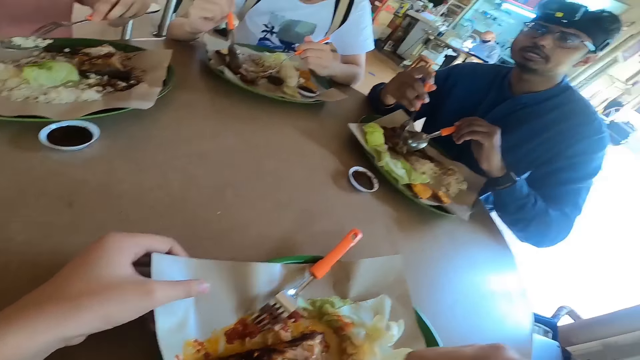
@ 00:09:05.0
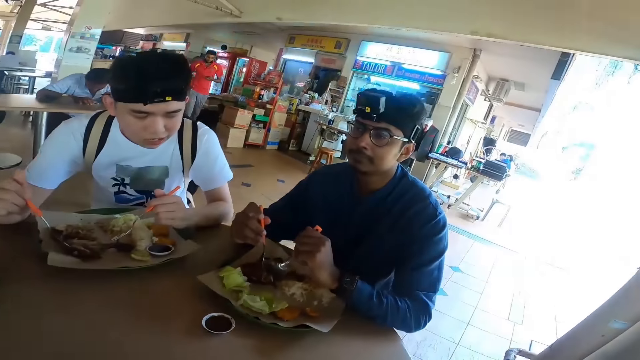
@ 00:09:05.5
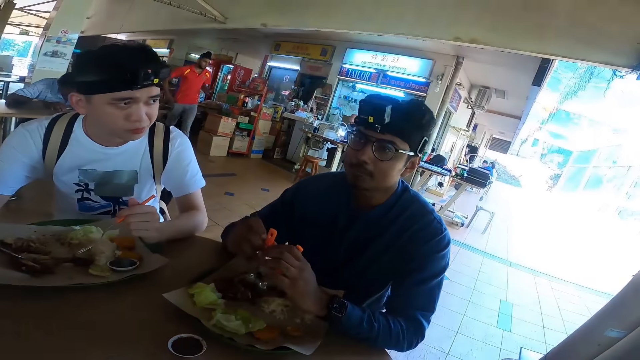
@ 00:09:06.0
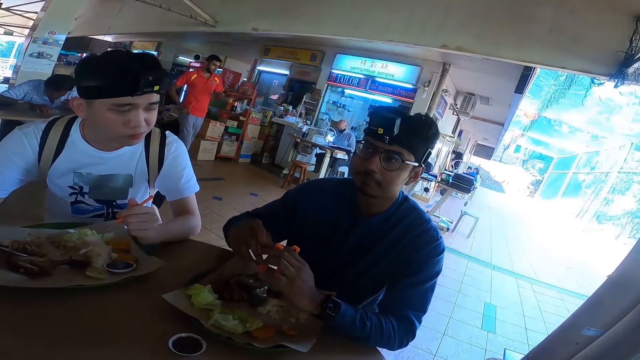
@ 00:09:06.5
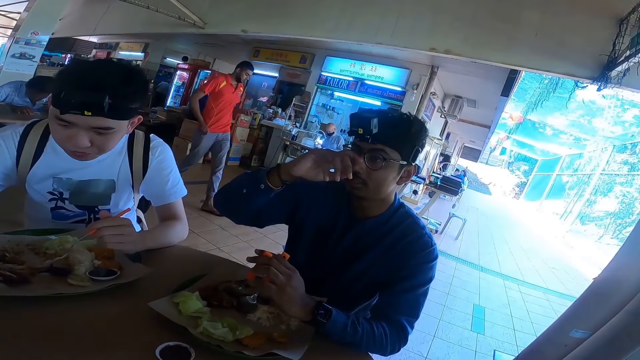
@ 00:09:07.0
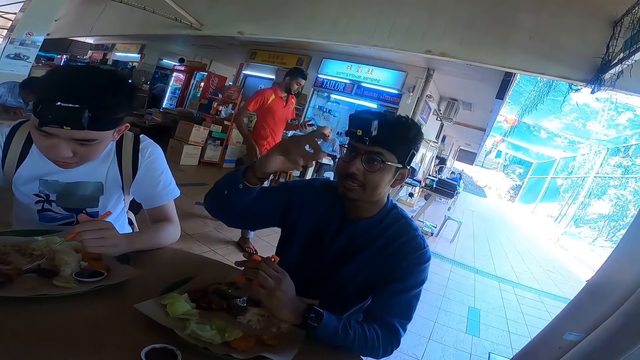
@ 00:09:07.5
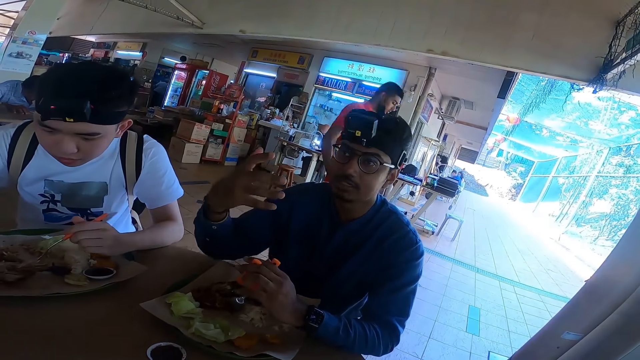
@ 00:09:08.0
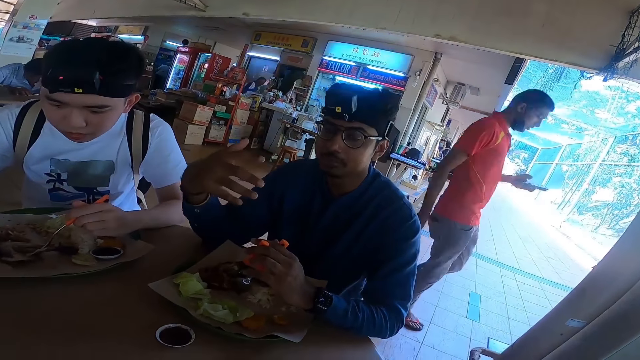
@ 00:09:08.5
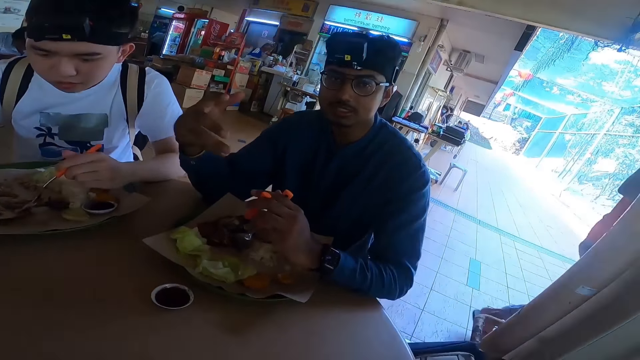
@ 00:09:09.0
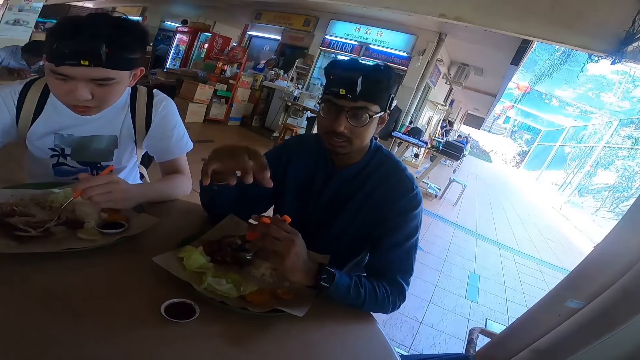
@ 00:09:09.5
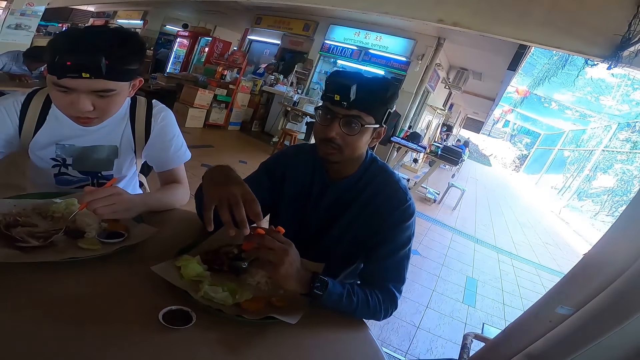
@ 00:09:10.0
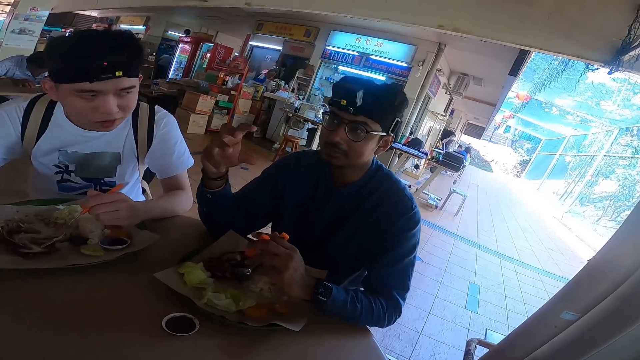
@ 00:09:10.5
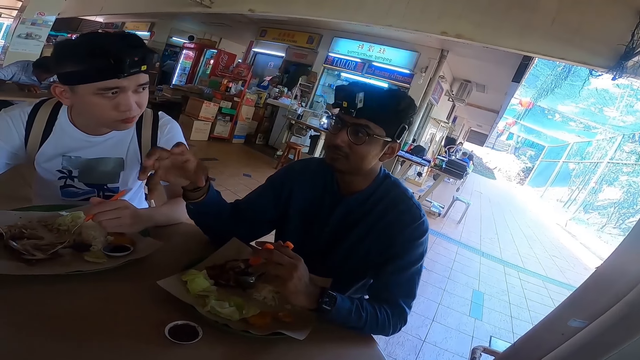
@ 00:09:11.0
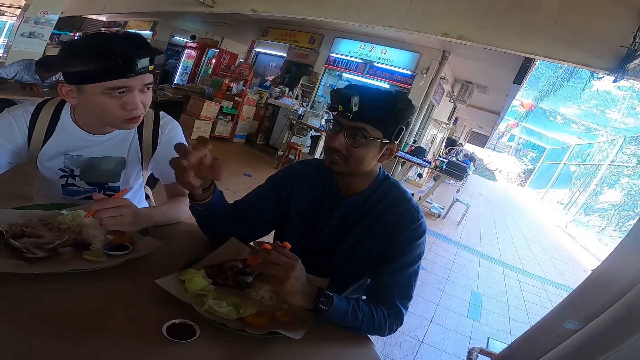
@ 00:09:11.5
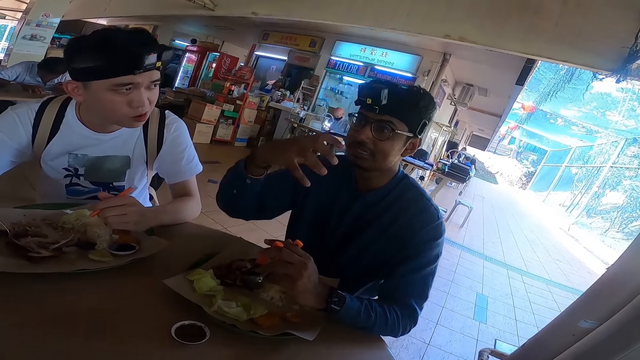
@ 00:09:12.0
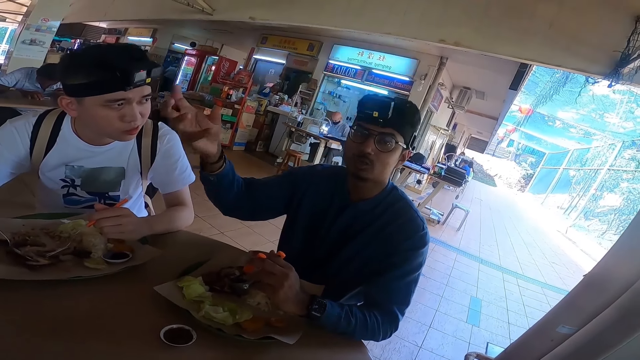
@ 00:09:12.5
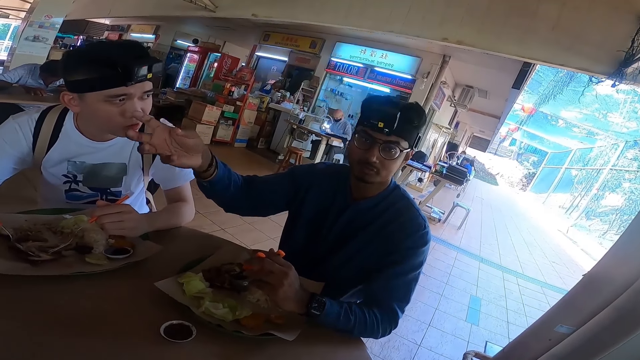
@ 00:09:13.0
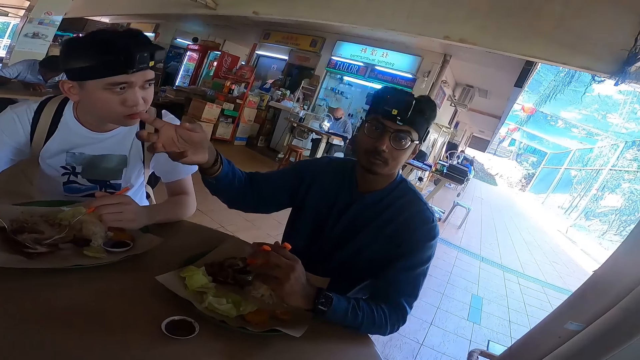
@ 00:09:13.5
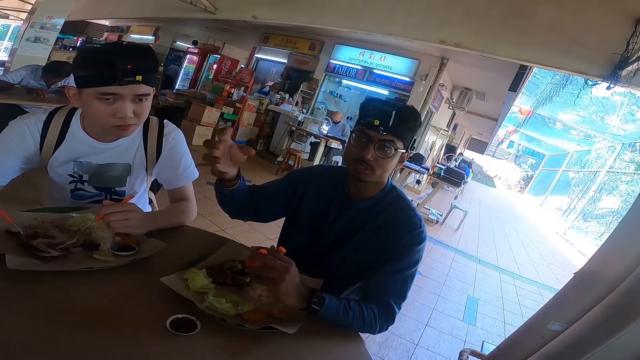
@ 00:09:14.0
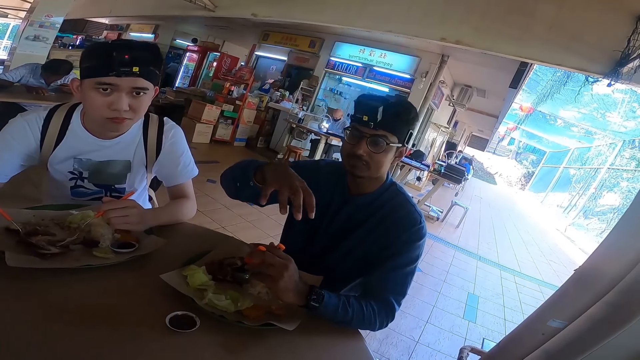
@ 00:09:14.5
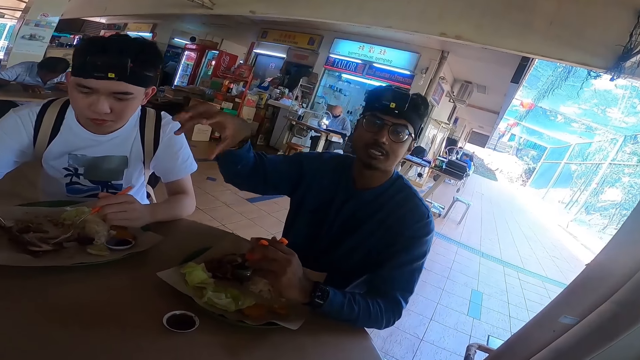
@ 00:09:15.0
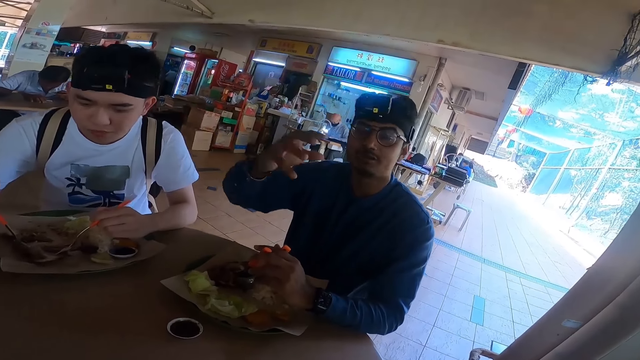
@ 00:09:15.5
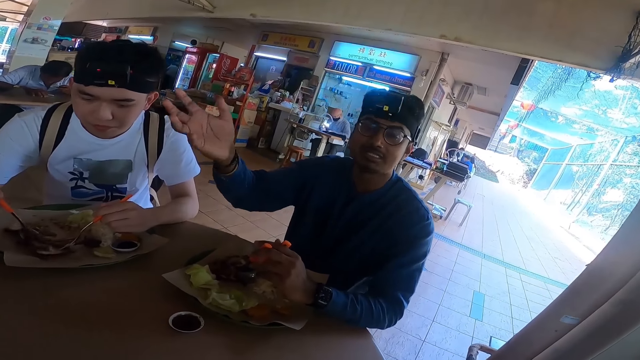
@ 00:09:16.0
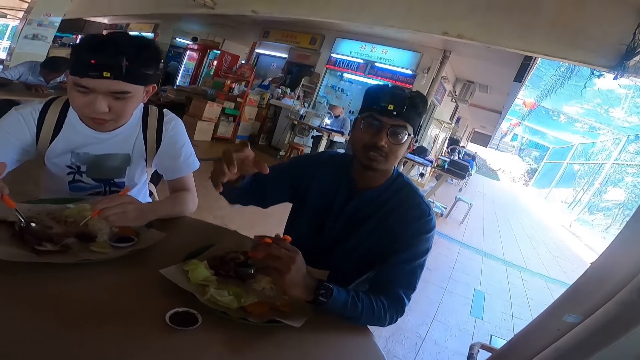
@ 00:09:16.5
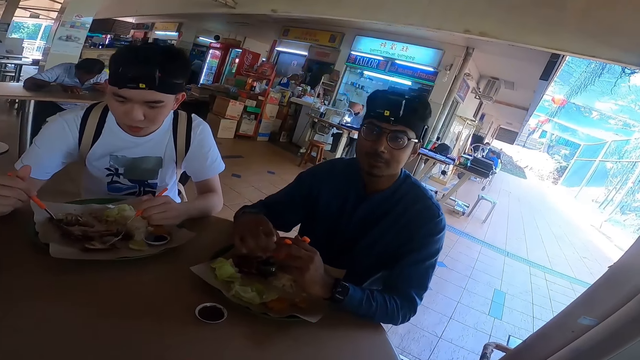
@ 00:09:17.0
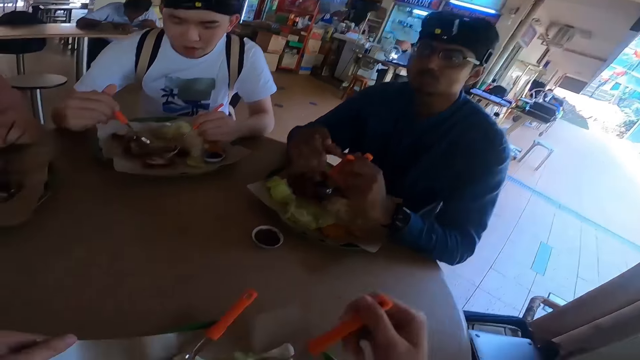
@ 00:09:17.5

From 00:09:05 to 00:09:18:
A man interacts with the camera wearer. The man is talking. Someone is looking at another person.

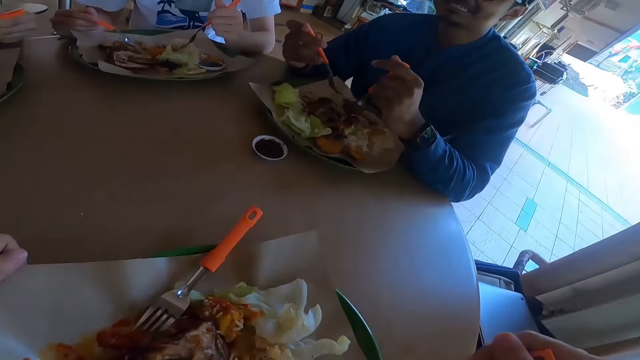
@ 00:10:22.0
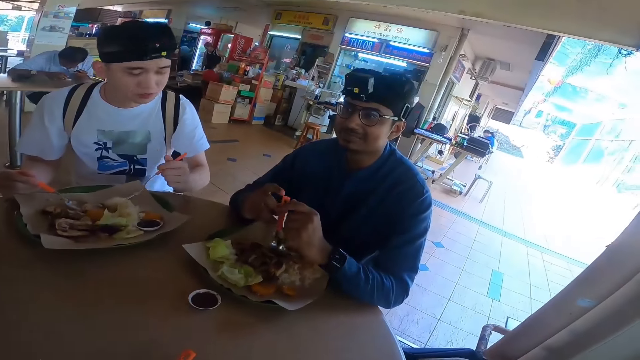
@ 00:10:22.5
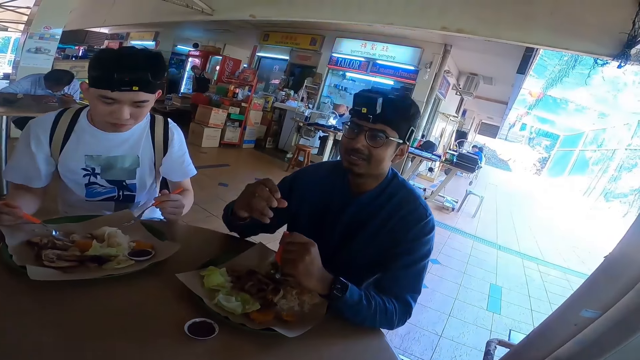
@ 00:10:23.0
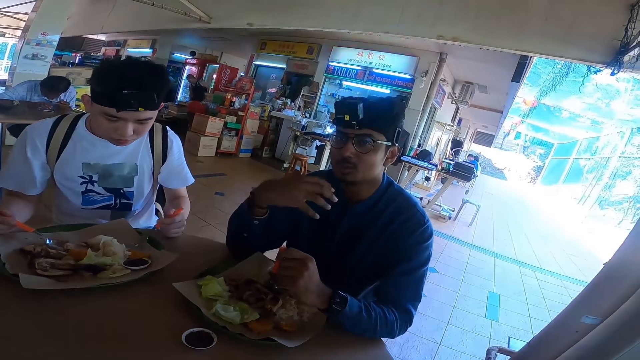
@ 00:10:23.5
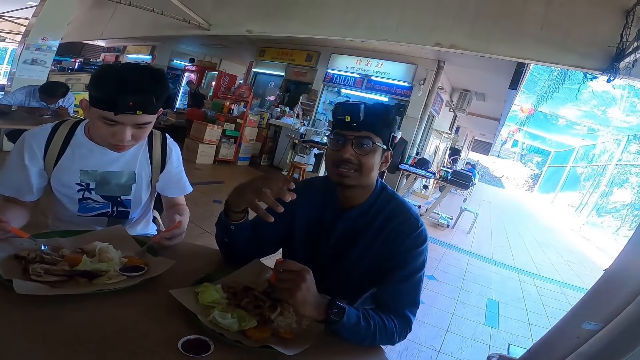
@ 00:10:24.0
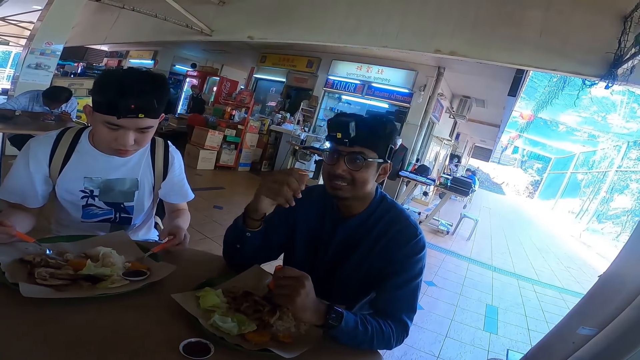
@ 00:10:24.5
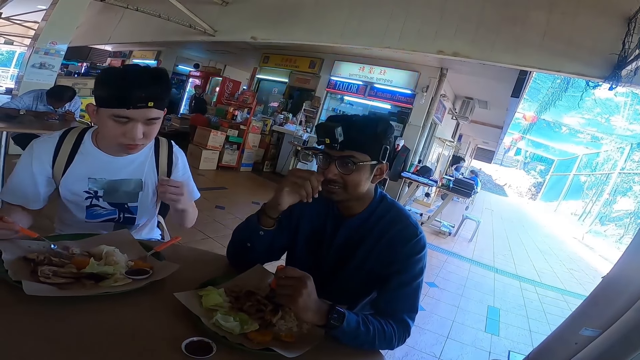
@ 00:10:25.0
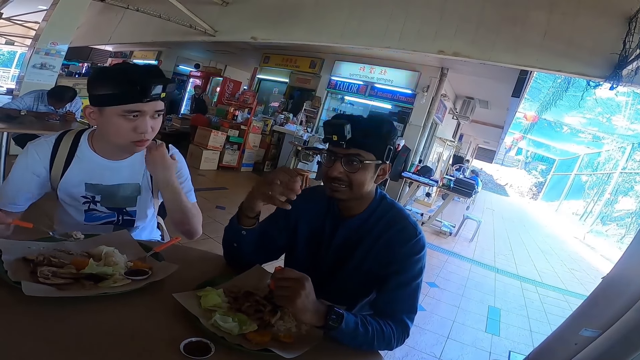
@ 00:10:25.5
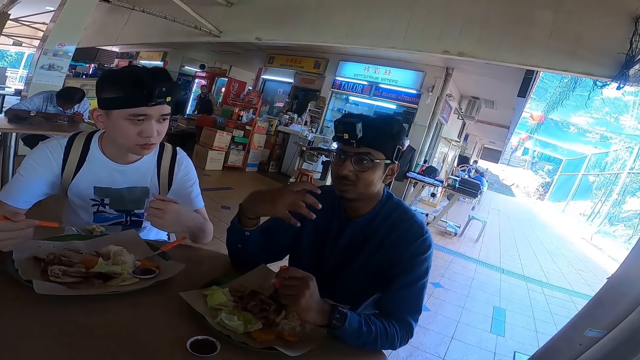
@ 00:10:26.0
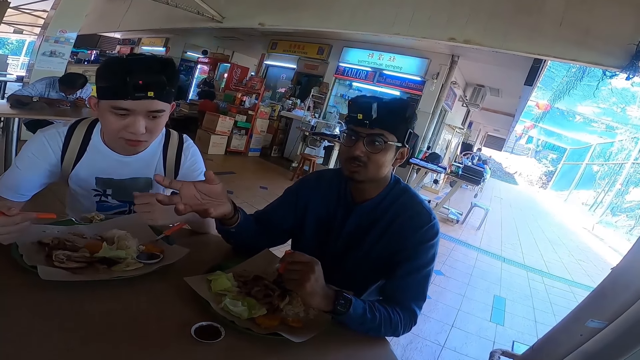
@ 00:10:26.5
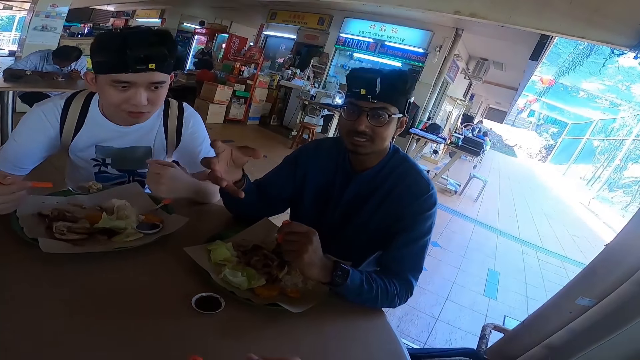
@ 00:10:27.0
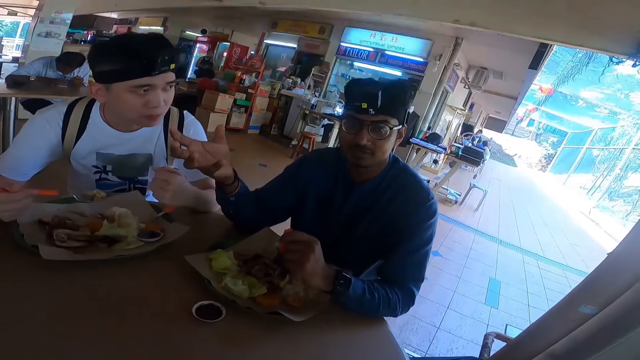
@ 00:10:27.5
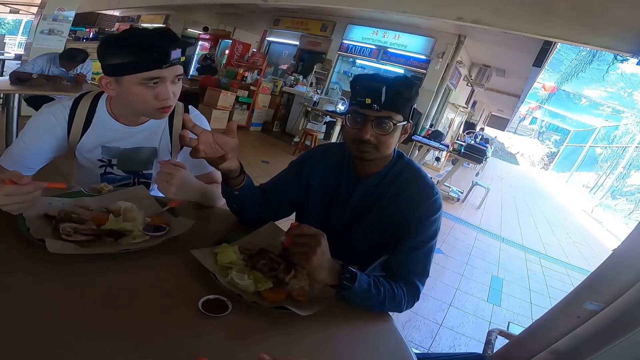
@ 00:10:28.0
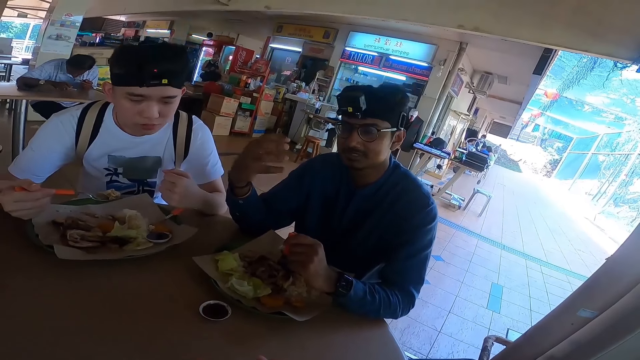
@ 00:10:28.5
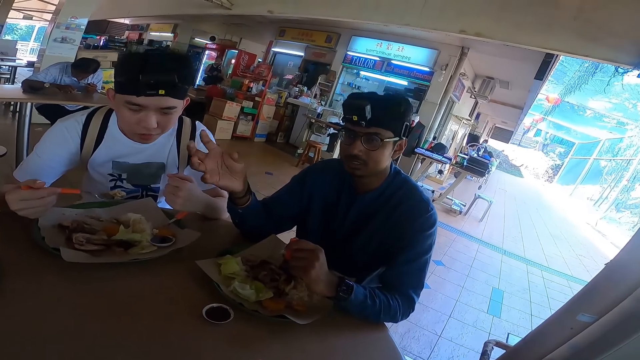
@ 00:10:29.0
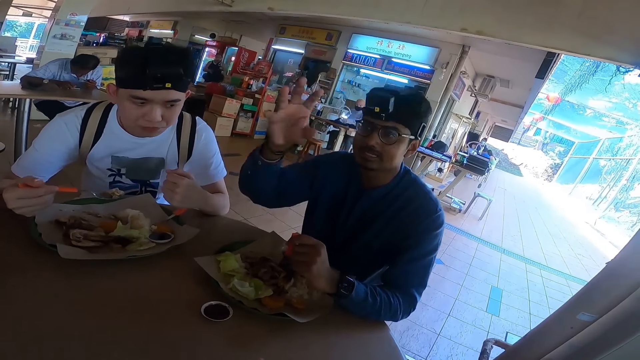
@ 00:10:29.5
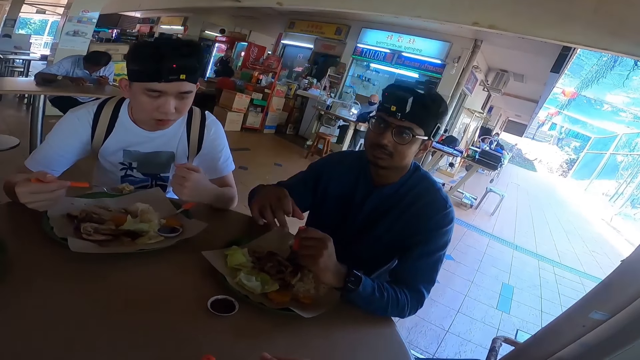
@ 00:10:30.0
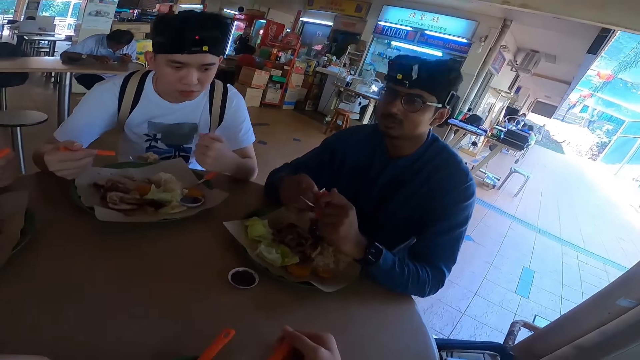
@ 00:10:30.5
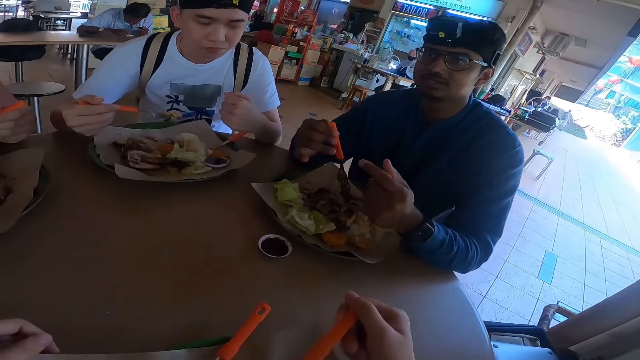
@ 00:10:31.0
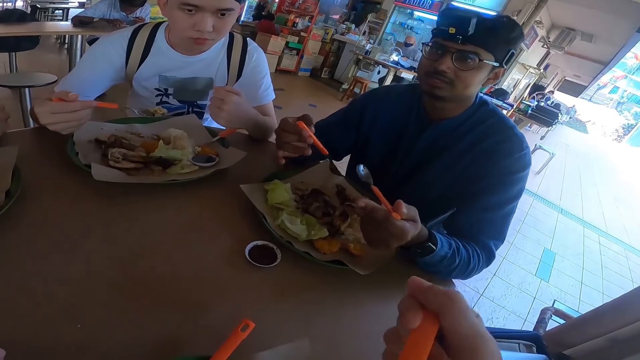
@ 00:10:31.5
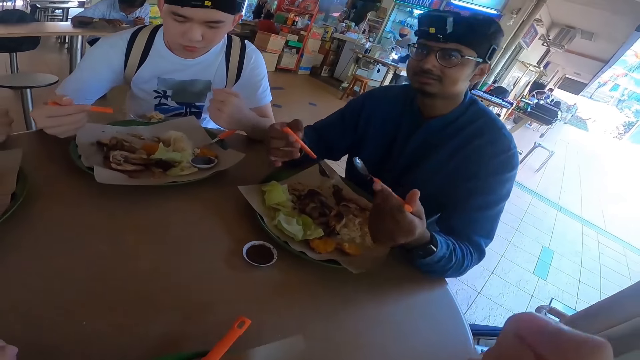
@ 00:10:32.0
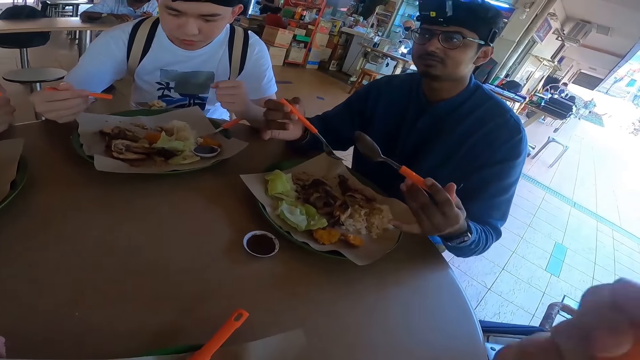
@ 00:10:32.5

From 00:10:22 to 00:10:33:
A man talks.
